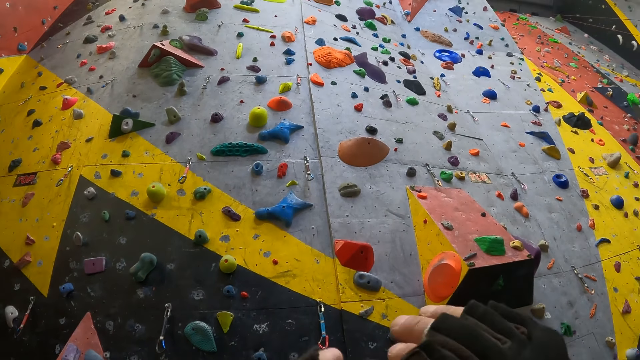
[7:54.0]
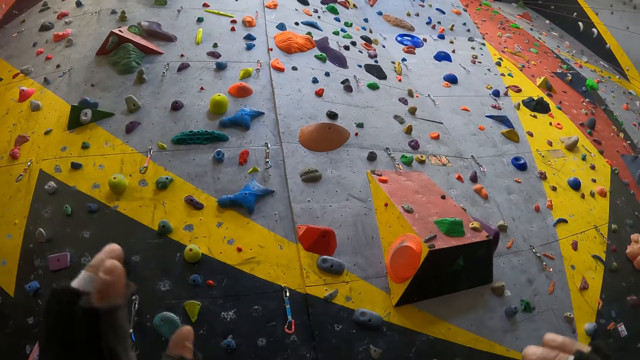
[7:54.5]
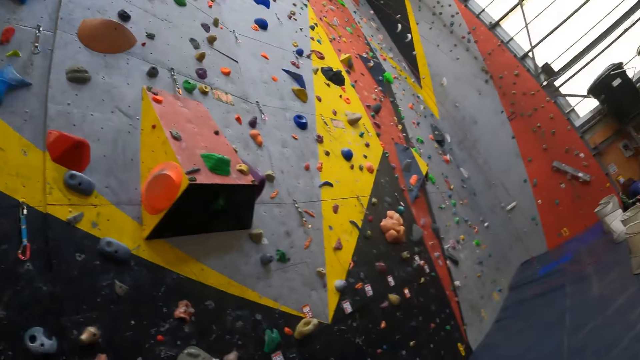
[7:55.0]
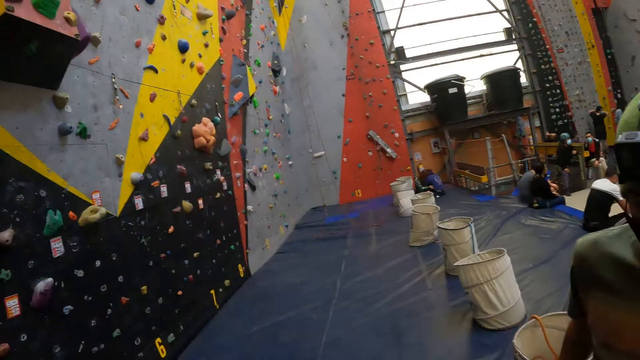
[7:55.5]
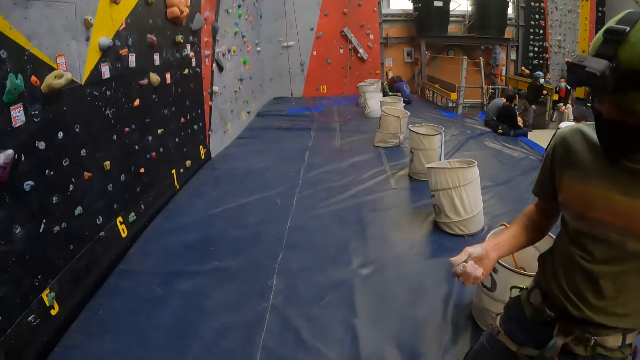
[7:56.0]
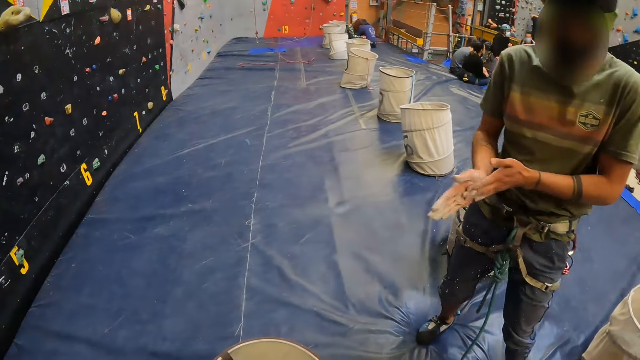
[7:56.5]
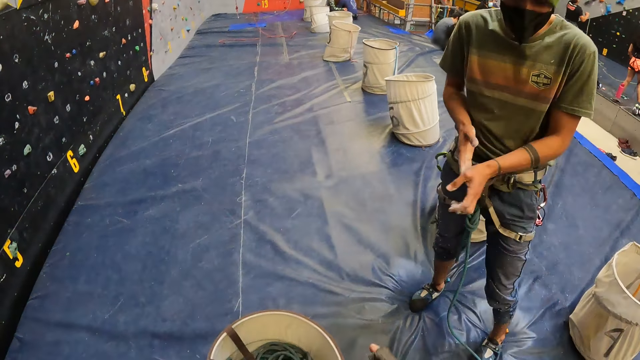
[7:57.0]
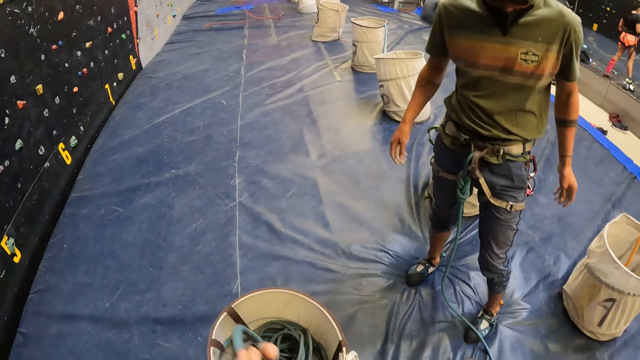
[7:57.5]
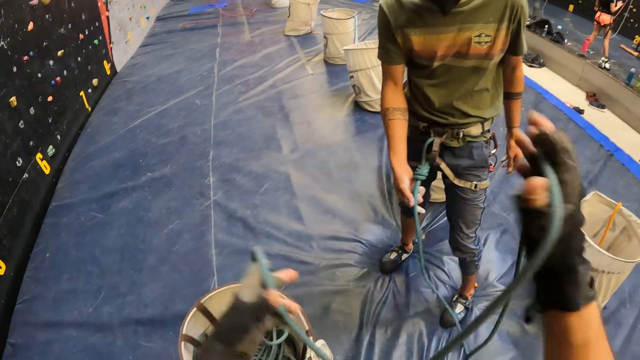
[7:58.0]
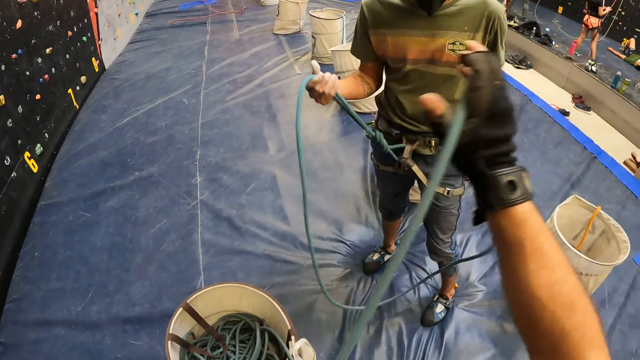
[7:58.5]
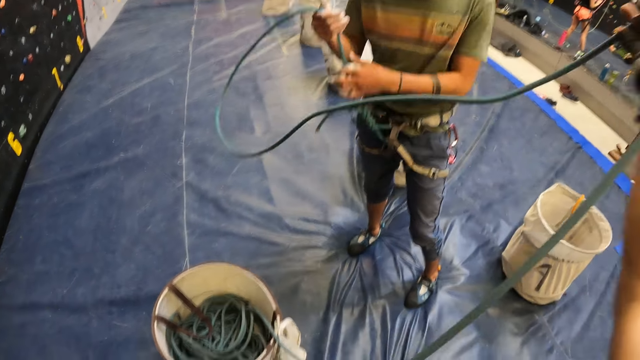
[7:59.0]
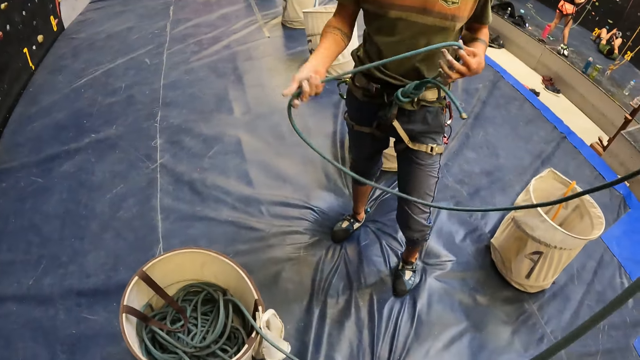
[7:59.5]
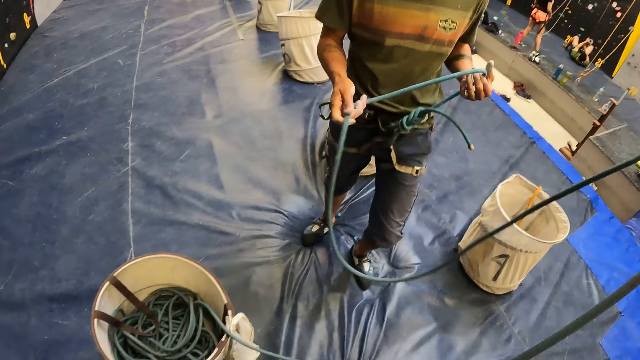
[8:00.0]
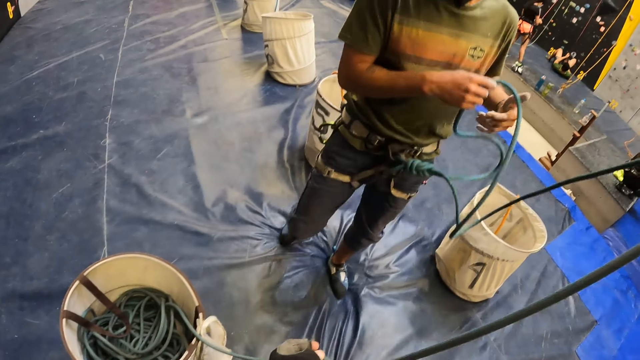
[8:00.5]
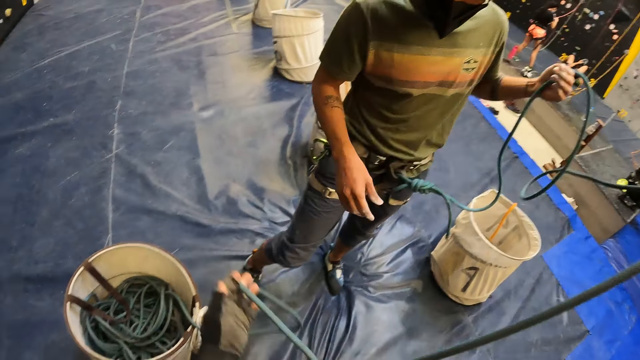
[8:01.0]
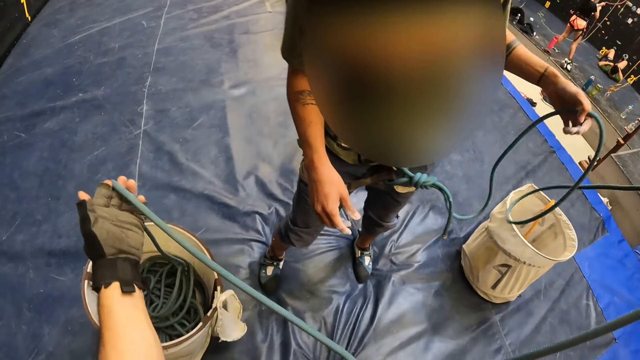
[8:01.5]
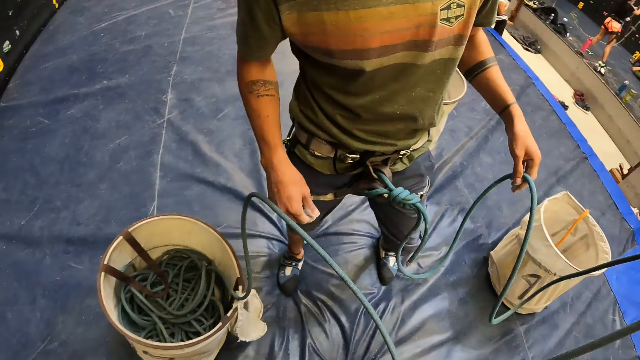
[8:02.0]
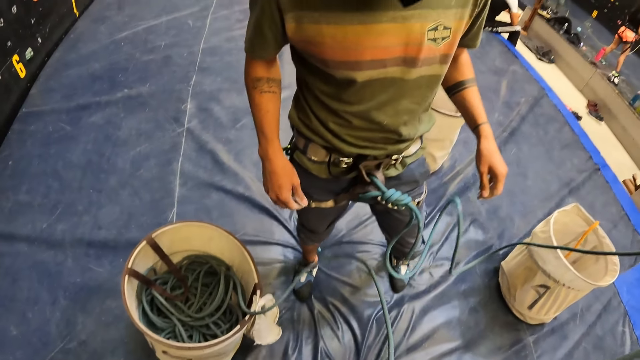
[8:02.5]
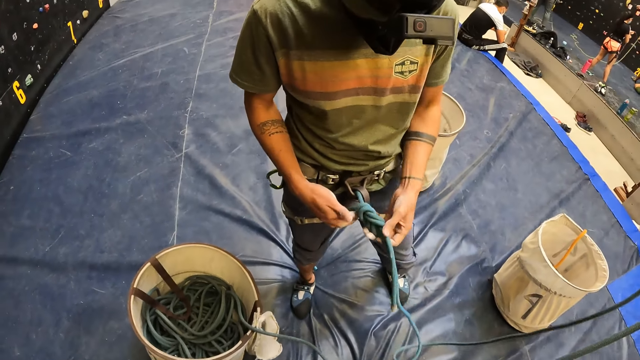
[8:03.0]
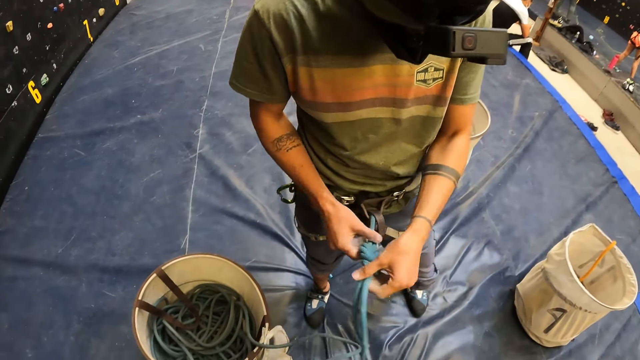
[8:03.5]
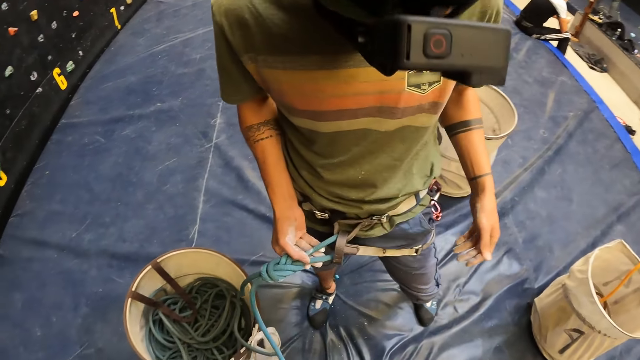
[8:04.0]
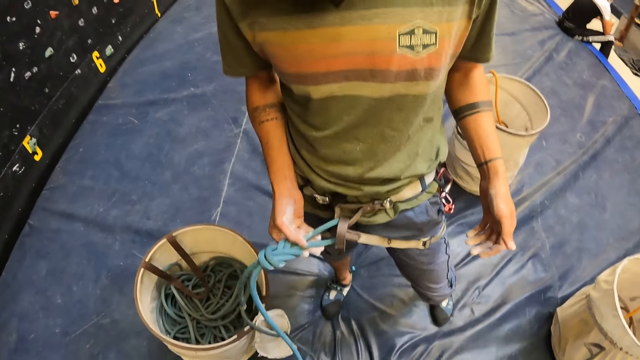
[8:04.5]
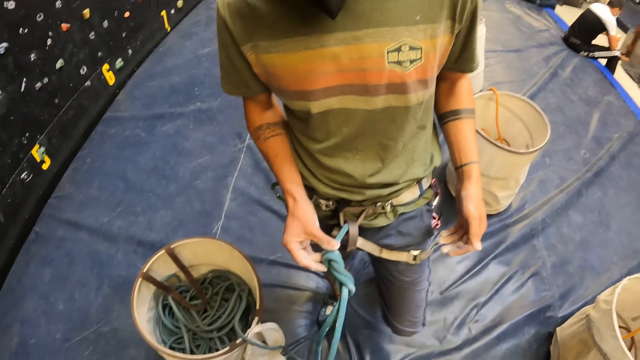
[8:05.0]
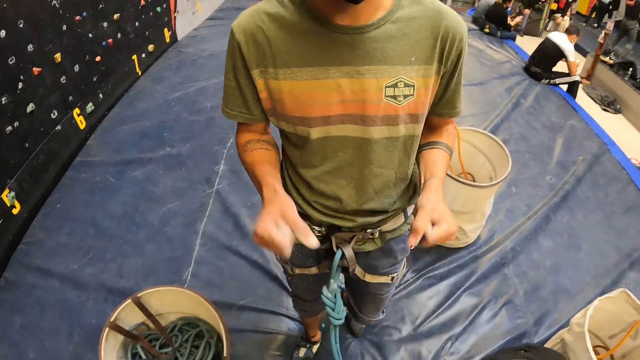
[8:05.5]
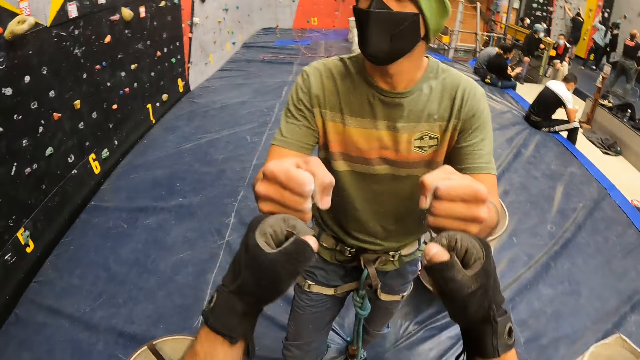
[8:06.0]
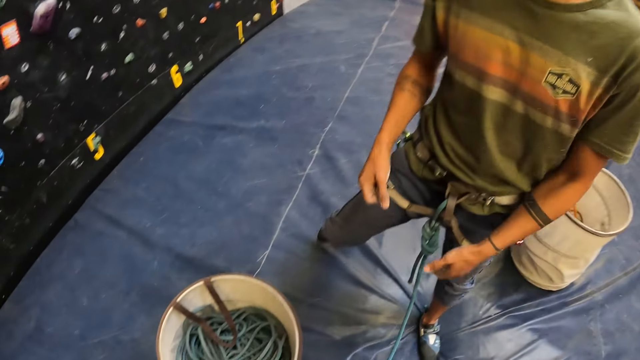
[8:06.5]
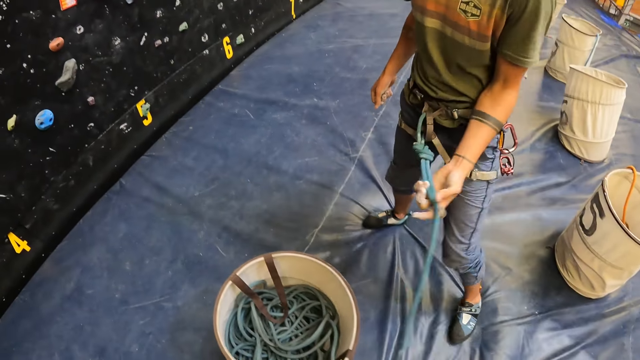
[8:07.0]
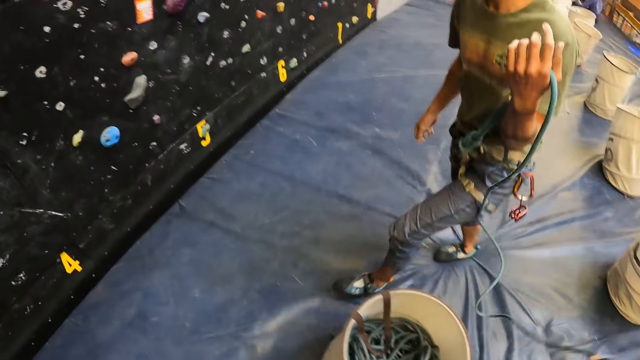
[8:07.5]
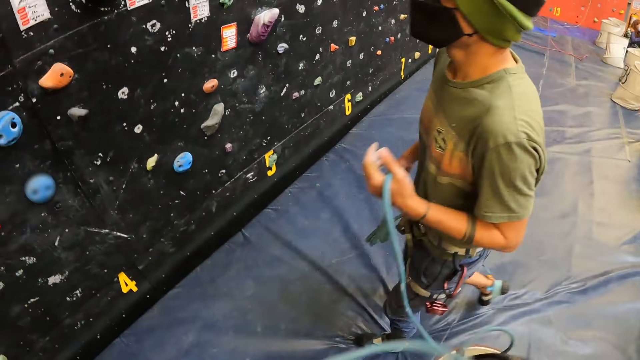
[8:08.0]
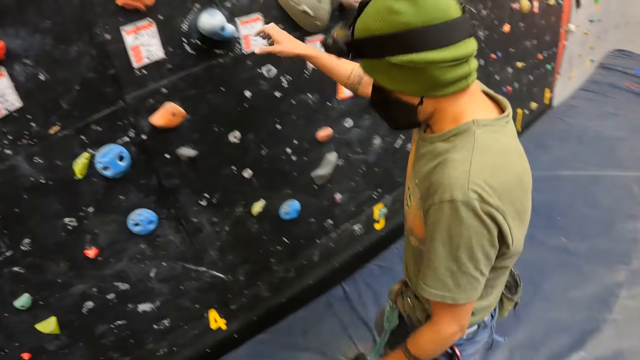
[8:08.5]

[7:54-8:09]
A man rubs his hands. The camera wearer interacts with the man. The man holds a rope. The camera wearer pulls the climbing rope from the container. They stretch the rope. The man holds the rope on his waist. The man greets the camera wearer. The camera wearer greets the man. The man holds the rope.

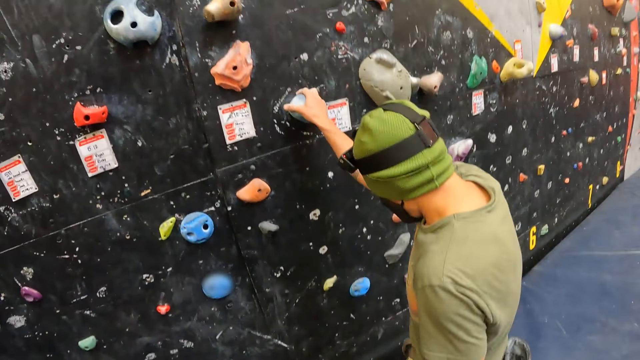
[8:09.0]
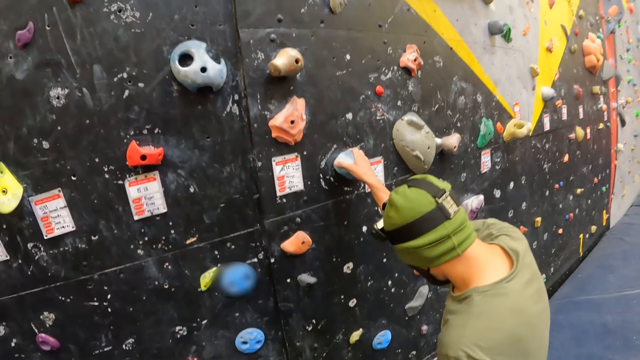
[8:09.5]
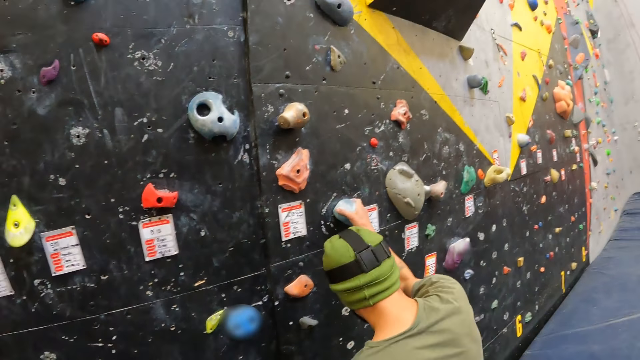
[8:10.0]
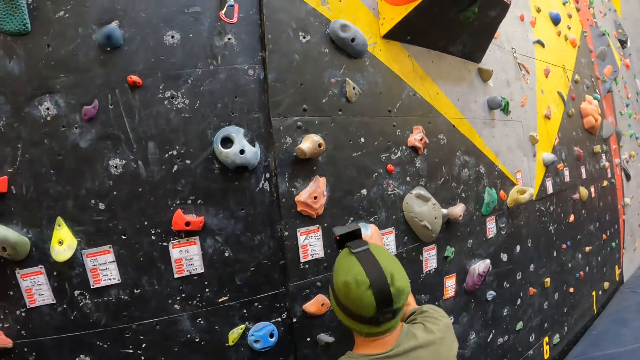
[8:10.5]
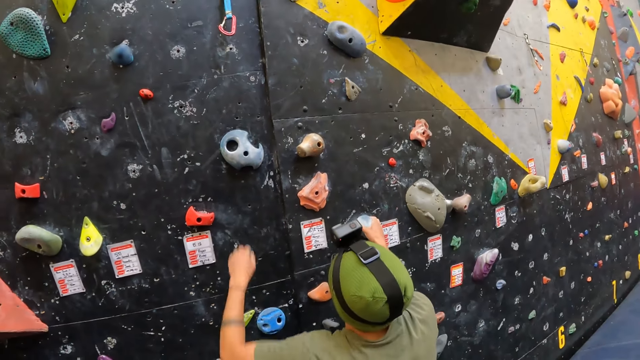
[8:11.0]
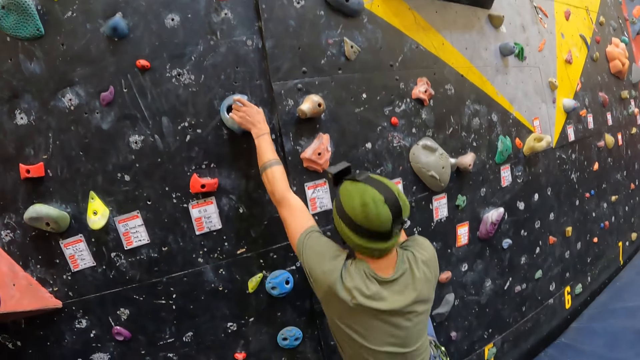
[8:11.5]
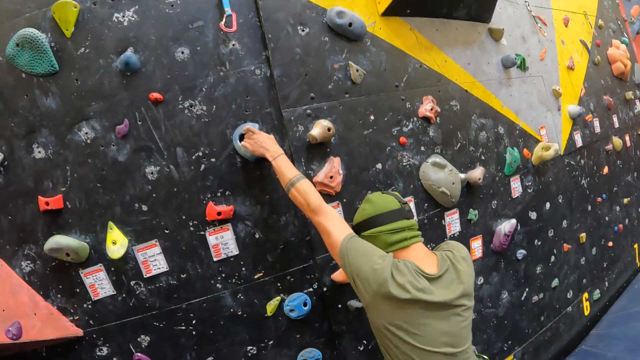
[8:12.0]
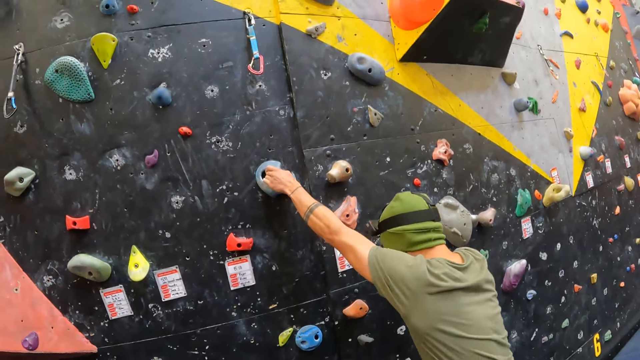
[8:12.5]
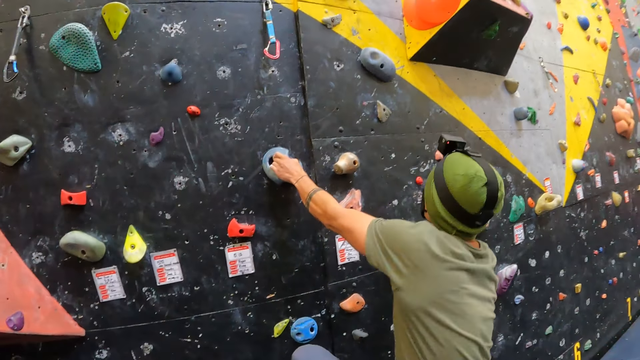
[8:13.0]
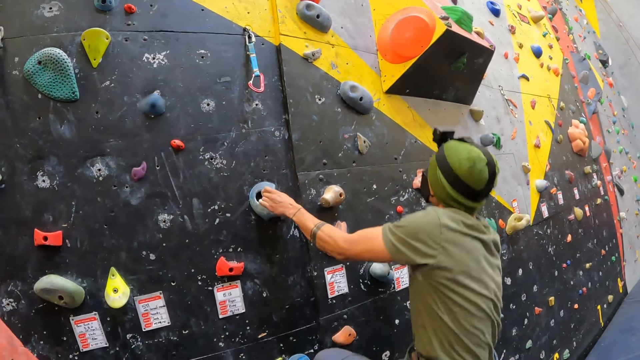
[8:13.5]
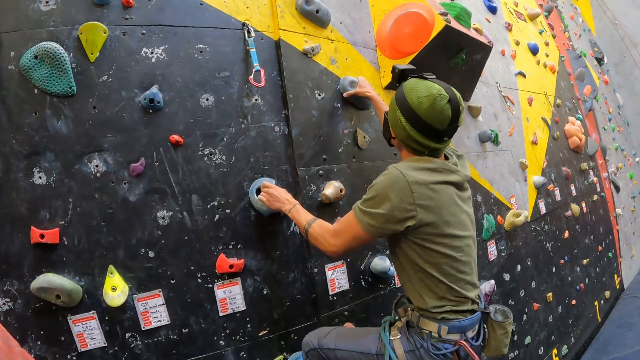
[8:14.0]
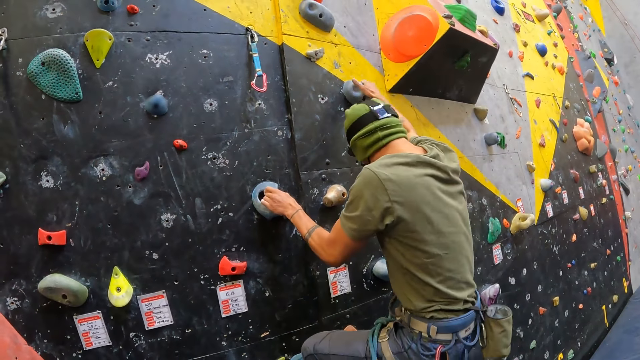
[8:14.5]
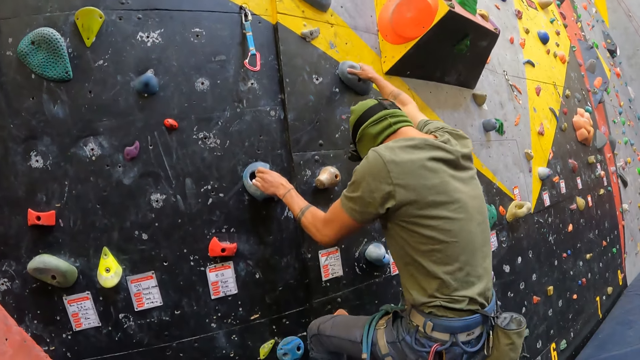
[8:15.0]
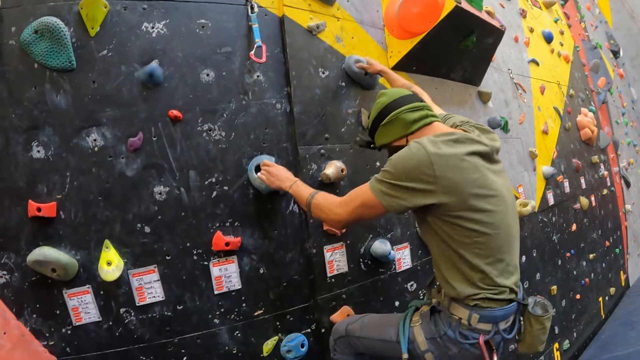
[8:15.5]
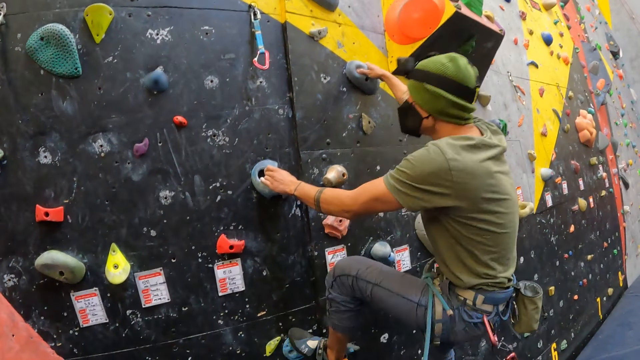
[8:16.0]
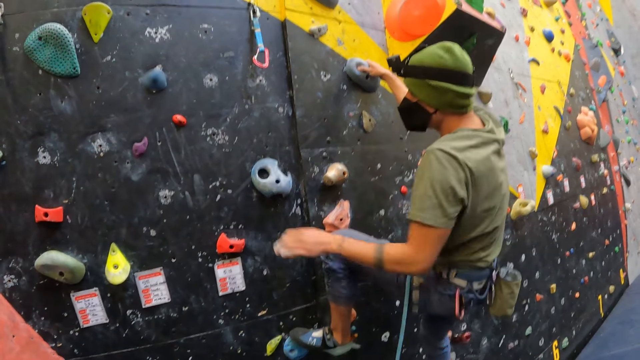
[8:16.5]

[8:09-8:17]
A man holds a rock. The man climbs up the wall.
